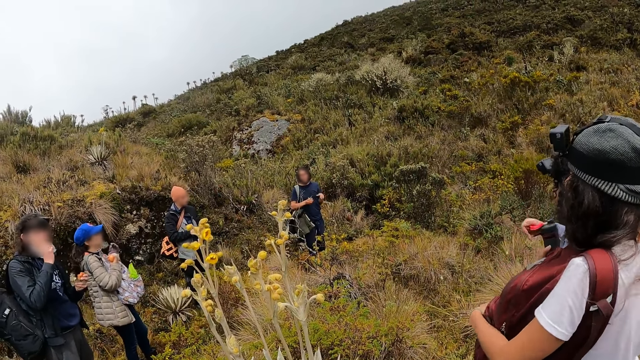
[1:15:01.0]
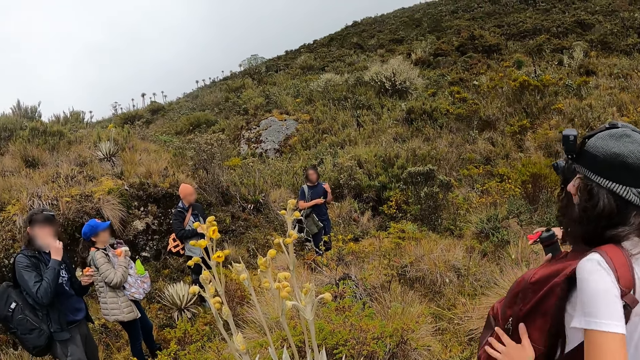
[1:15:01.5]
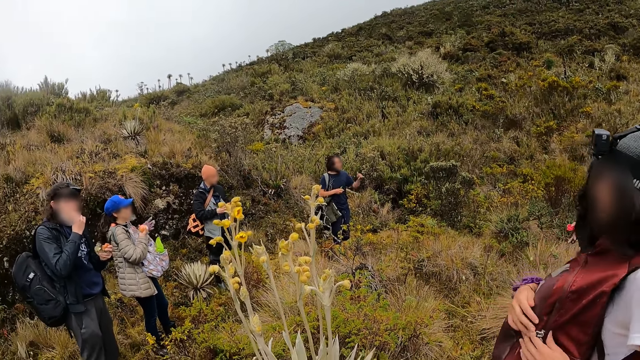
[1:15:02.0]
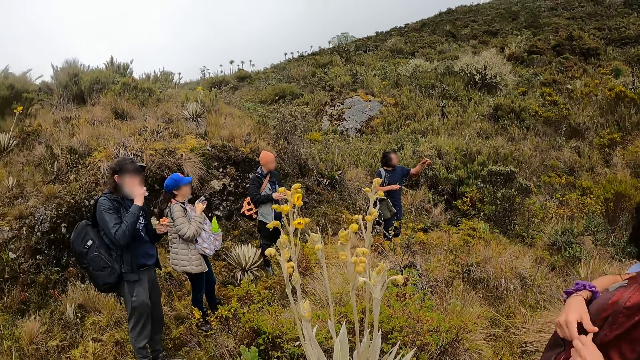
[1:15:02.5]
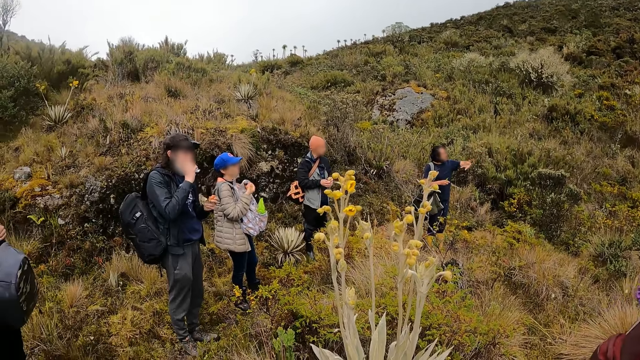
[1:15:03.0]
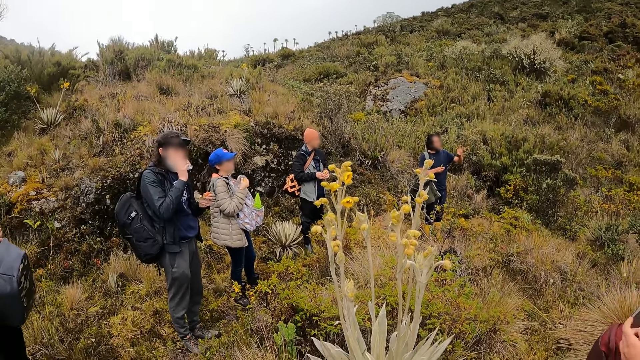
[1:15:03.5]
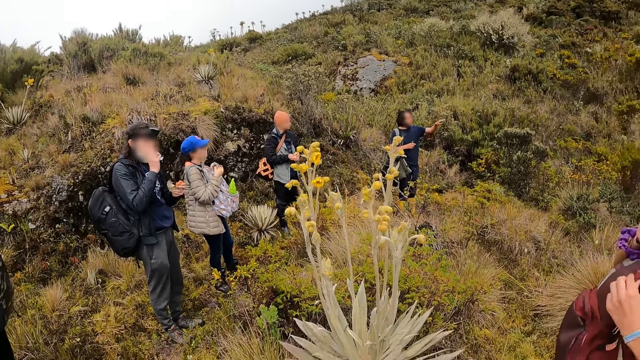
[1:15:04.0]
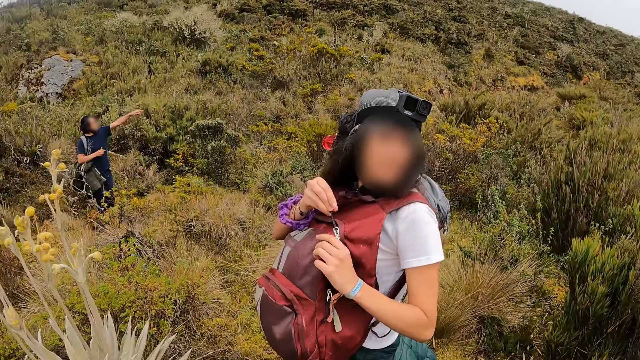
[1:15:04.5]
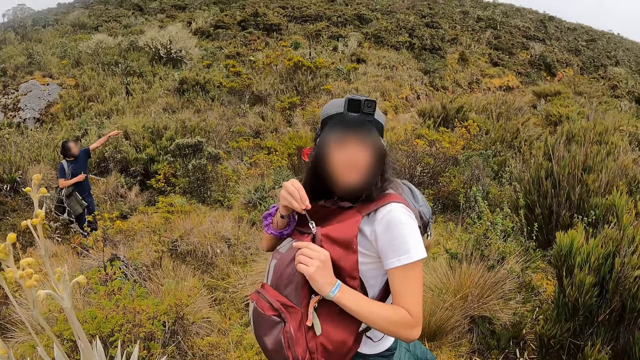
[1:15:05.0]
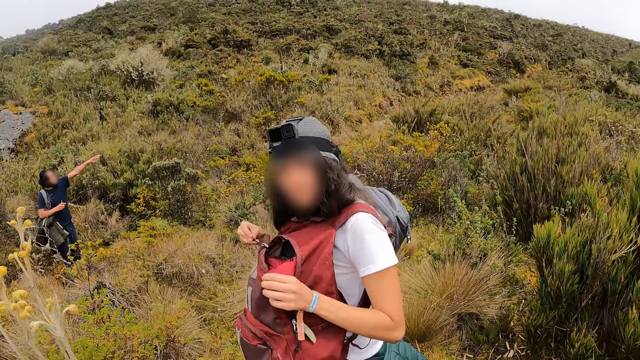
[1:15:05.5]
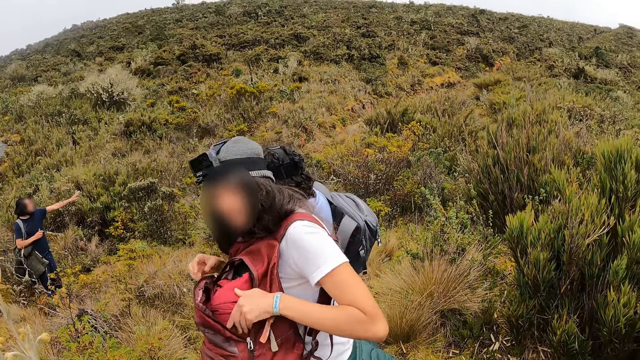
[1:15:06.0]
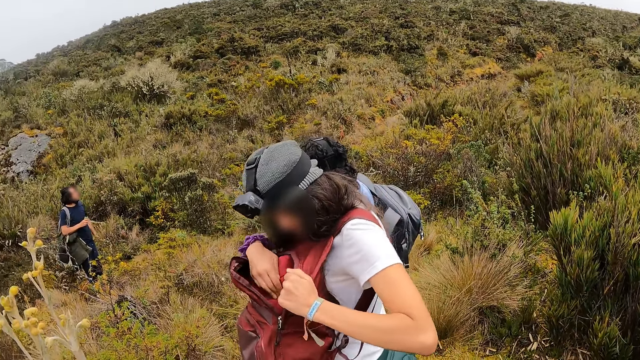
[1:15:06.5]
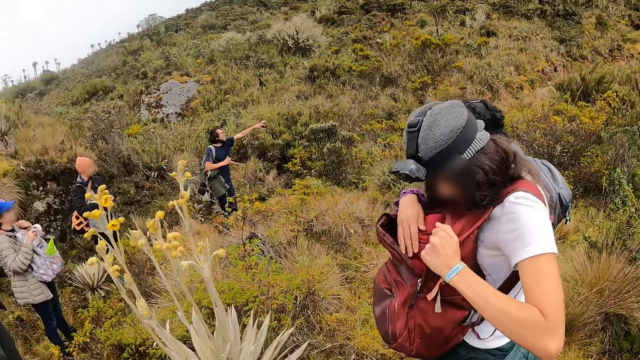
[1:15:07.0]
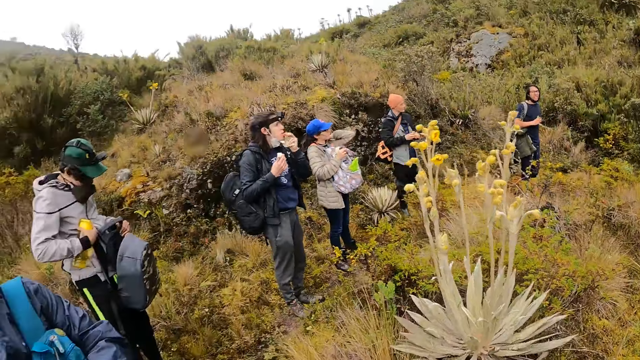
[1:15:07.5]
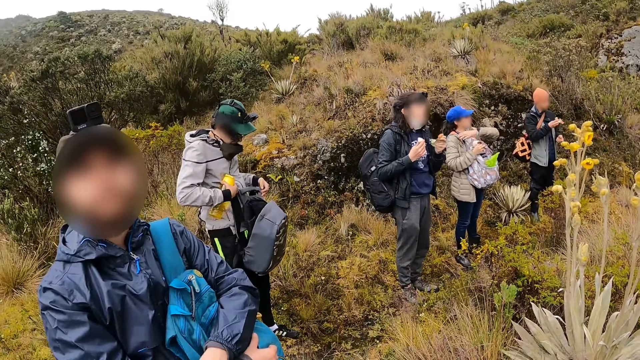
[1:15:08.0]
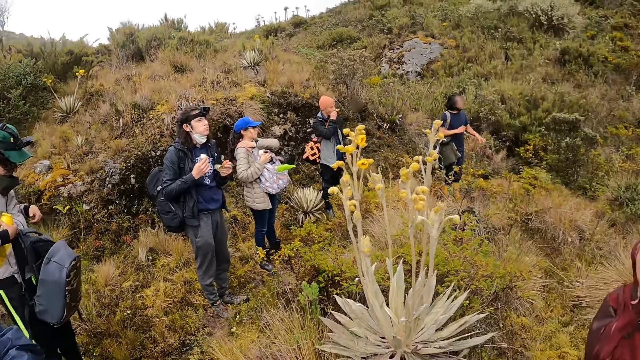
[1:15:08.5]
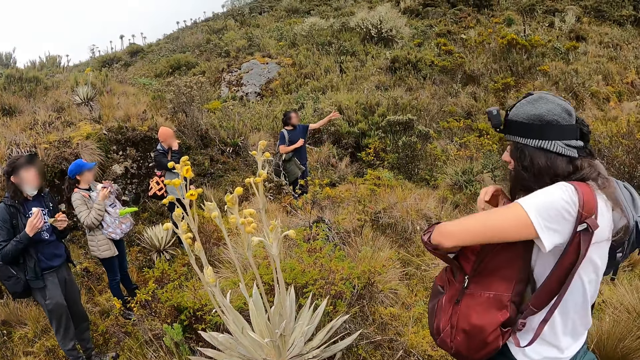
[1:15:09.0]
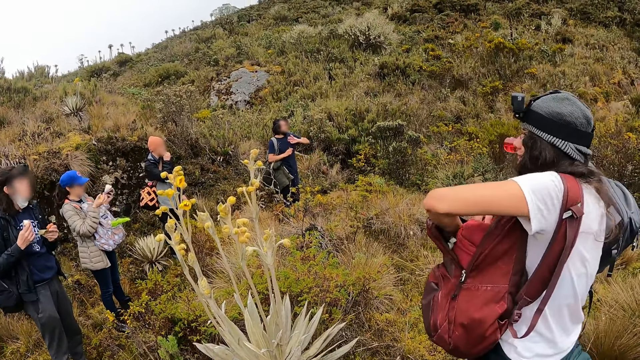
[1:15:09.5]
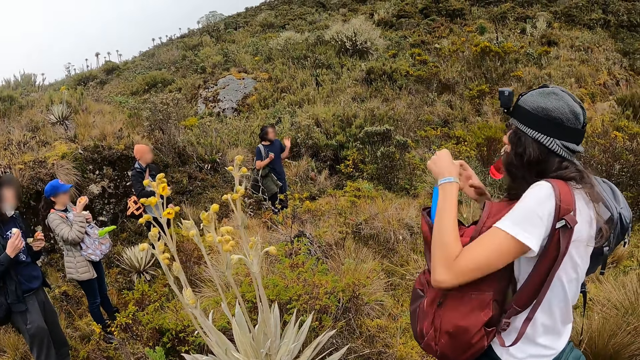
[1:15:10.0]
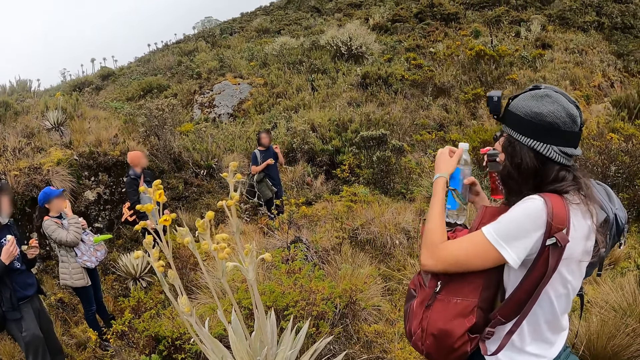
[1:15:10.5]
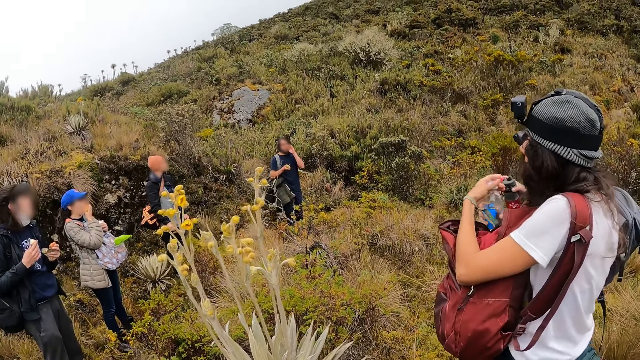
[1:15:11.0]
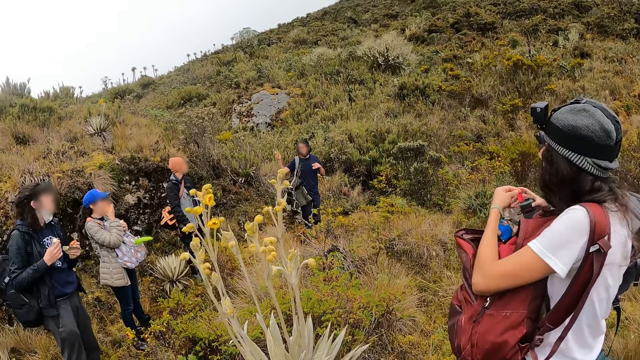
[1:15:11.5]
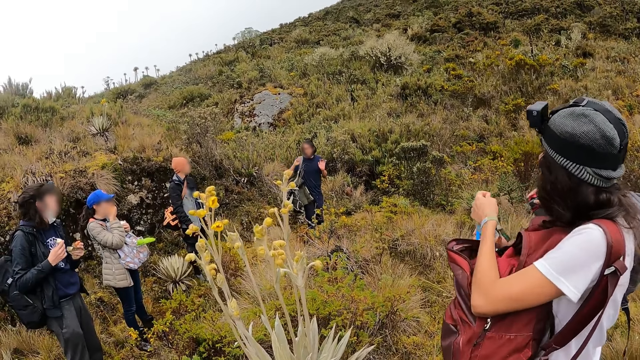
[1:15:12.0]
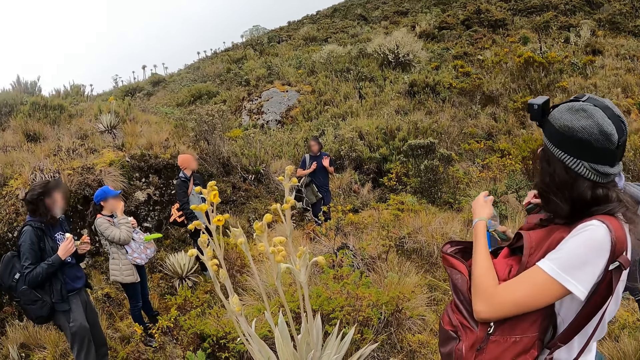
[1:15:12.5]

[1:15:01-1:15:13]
A woman removes a glove from her left hand with her right hand. Another woman holds the water bottle with her right hand. She drinks from the water bottle in her right hand. A third woman unzips the backpack on her chest with her right hand. The first woman adjusts the backpack straps with her left hand. A man eats from the pack of cookies in his left hand. Another man holds a water bottle with his right hand and holds the backpack with his right hand. A third man eats from the pack of chocolate in his right hand. The first woman takes a wrapper from her right hand with her left hand. The third woman takes a water bottle from the backpack with her left hand. The first woman eats from the snack in her right hand. The third woman takes the water bottle from her left hand with her right hand, and uncovers the water bottle in her right hand with her left hand. The second woman passes the water bottle from her right hand to her left hand, and closes the water bottle in her left hand with her right hand.

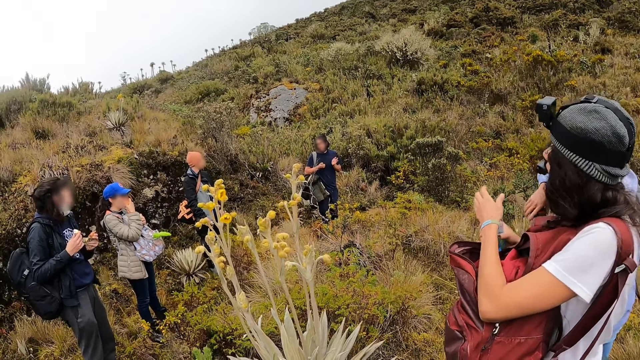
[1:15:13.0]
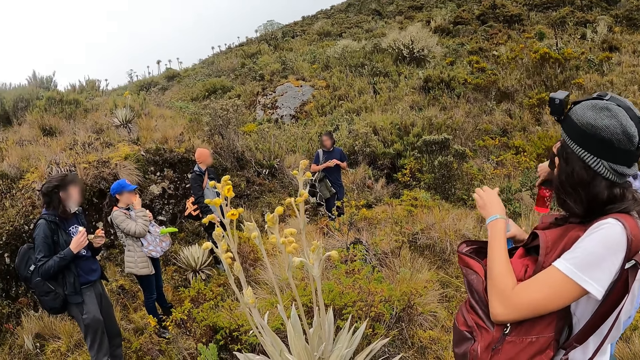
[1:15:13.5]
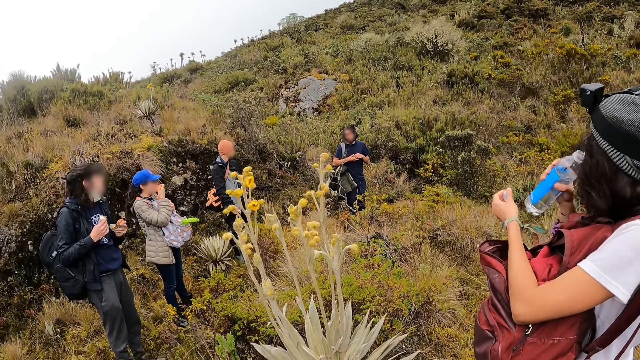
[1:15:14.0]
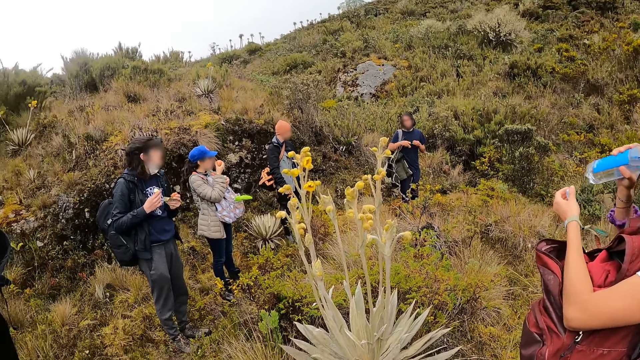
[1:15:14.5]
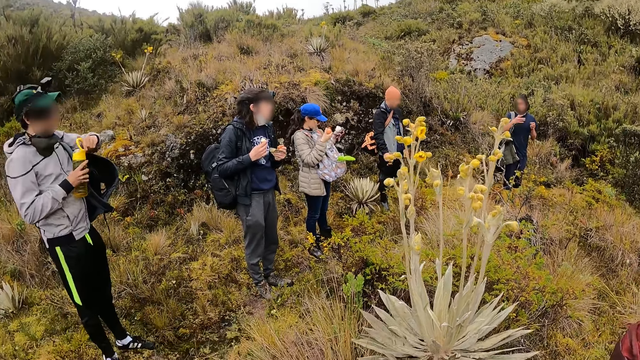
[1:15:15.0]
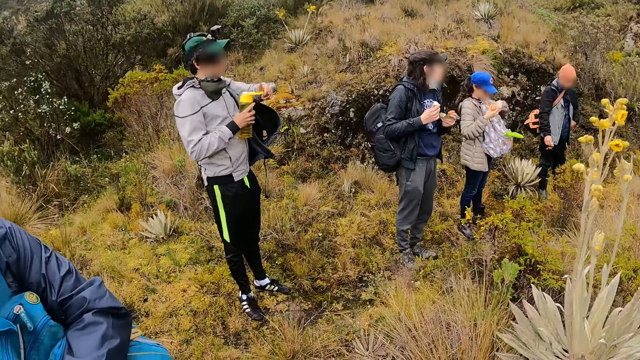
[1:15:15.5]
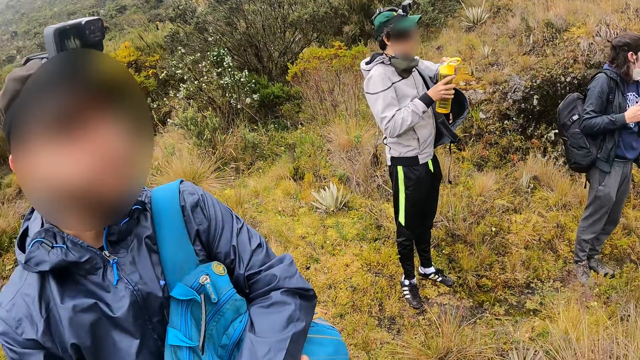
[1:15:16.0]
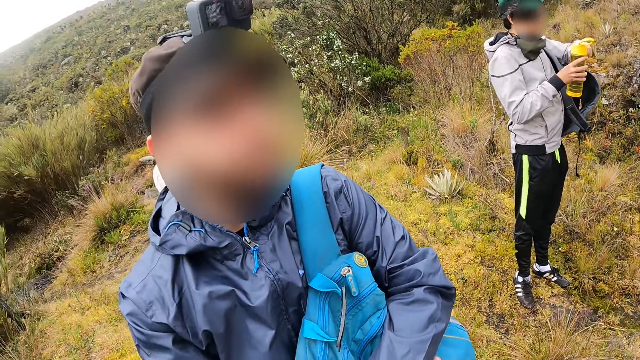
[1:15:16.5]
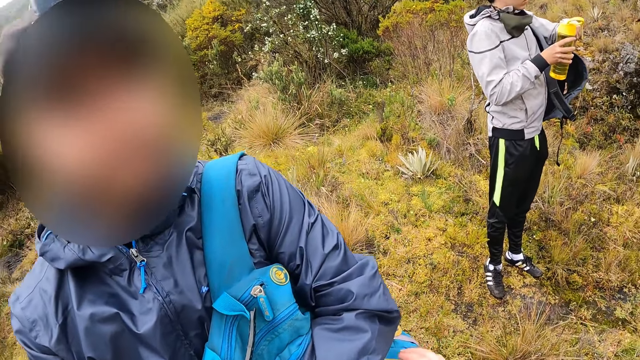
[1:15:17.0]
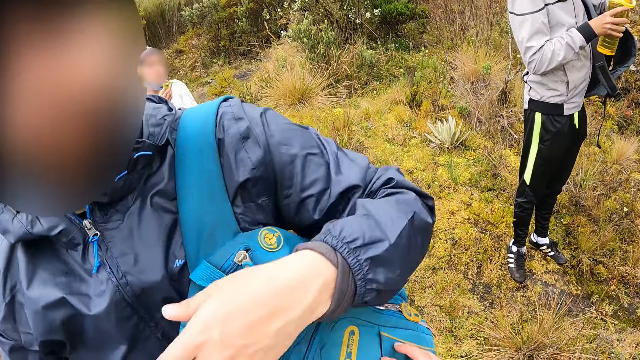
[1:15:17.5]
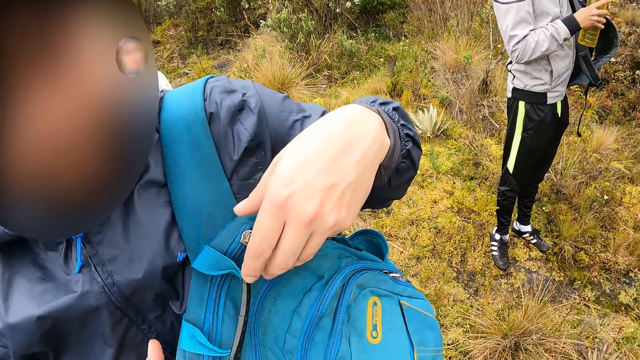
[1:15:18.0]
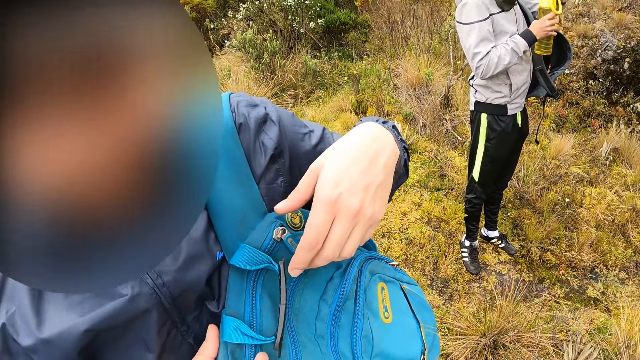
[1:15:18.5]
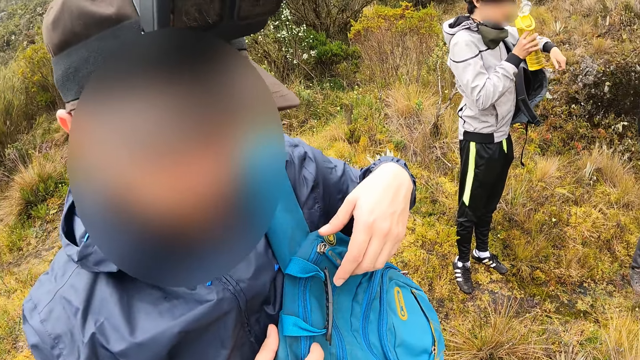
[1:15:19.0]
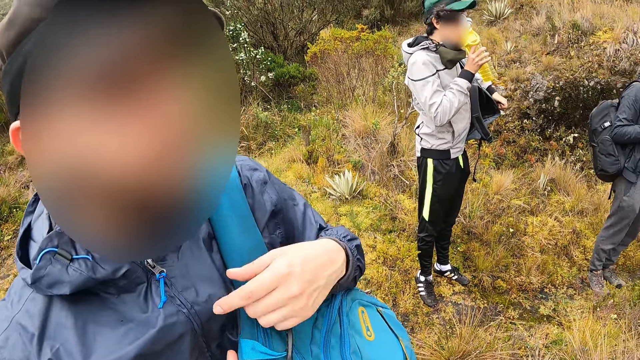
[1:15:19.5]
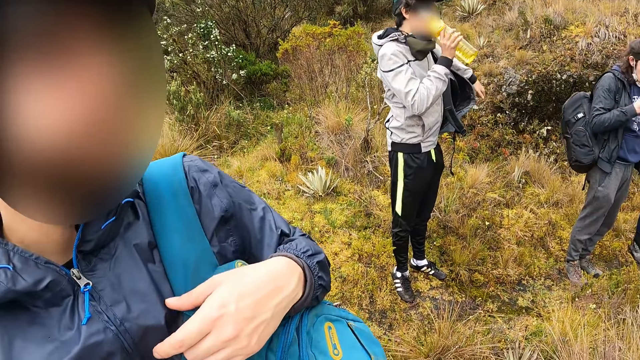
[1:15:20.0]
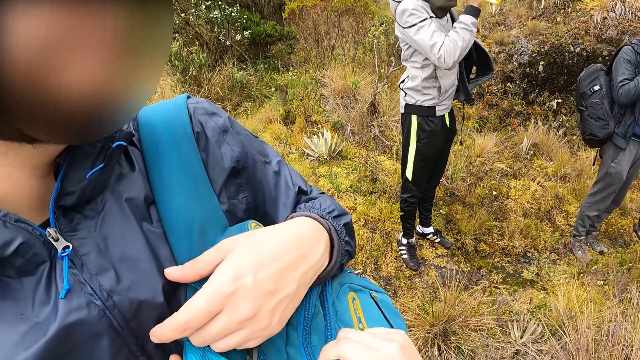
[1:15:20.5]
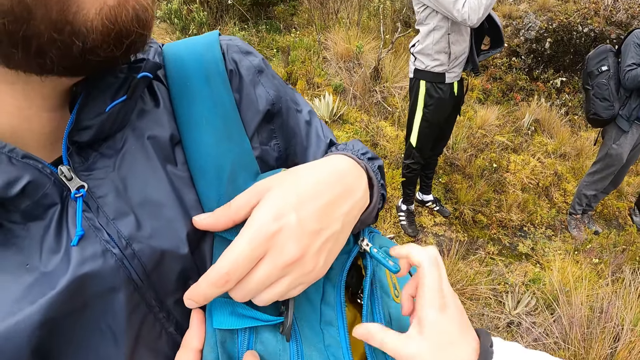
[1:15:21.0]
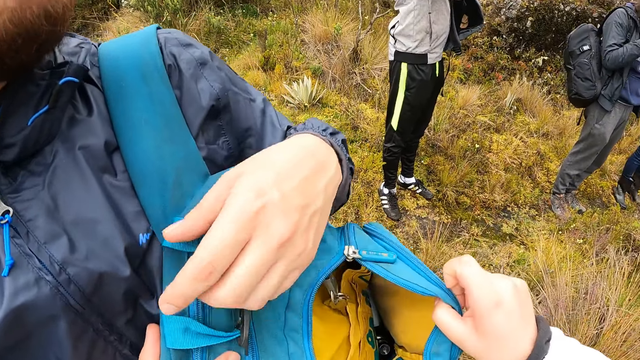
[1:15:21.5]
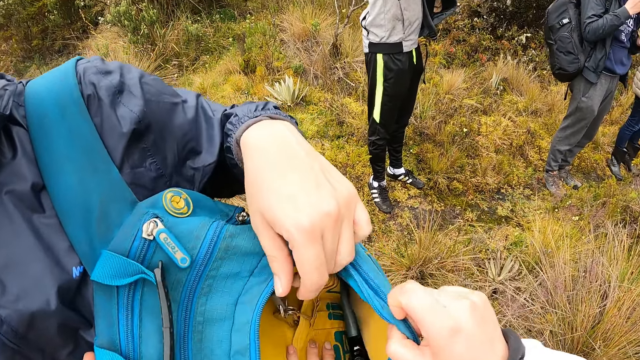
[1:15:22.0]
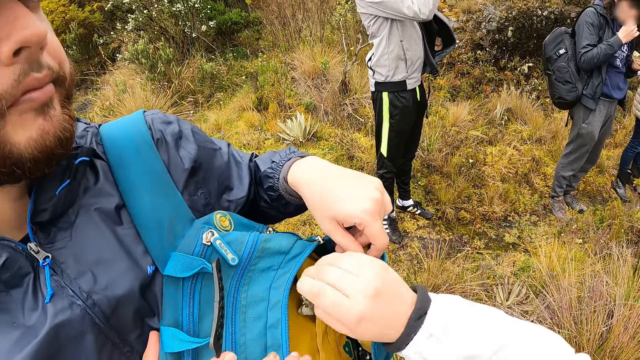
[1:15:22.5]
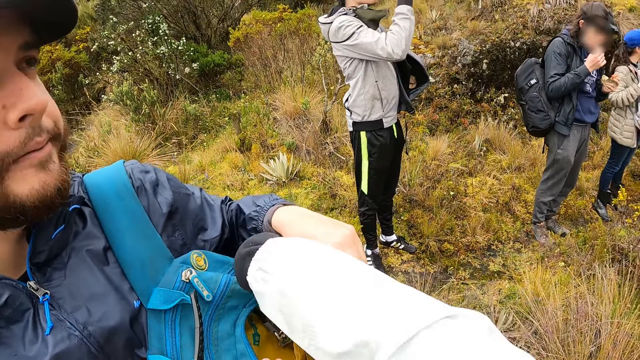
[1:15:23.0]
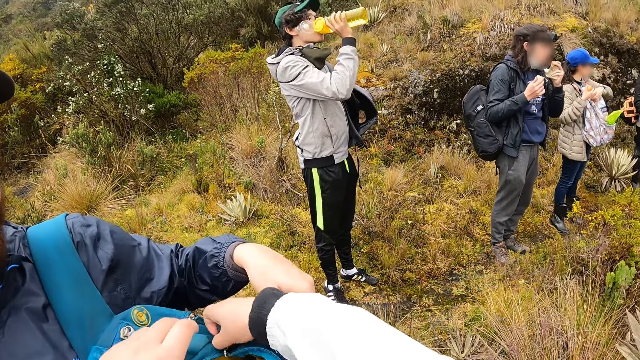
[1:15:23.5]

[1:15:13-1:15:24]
A woman holds the water bottle cover with her left hand. She drinks from the water bottle in her right hand. A man opens the water bottle in his right hand with his left hand. The camera wearer converses with another man. The first man drinks from the water bottle in his right hand. A third man eats from the pack of chocolate in his right hand. The camera wearer unzips the backpack on the second man's left shoulder with her right hand.
